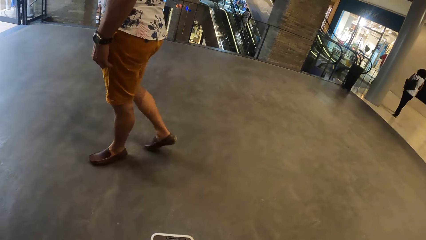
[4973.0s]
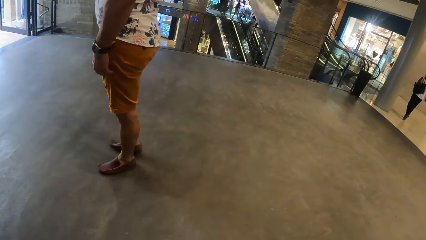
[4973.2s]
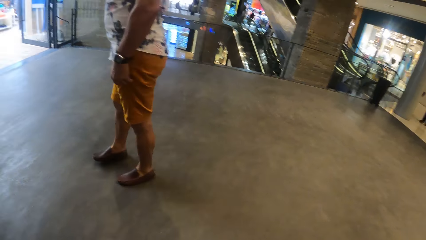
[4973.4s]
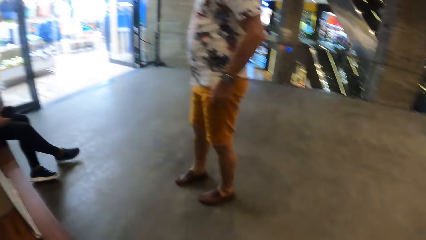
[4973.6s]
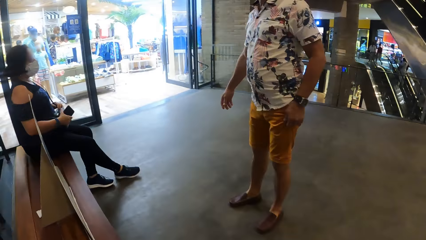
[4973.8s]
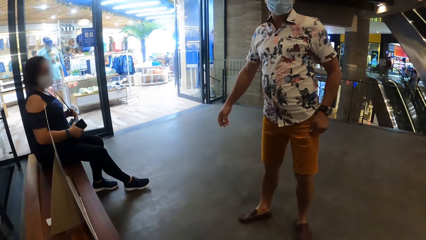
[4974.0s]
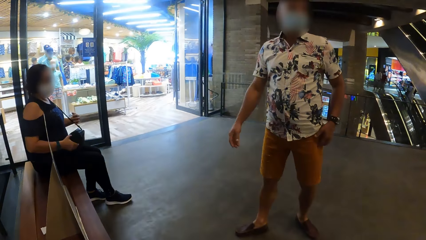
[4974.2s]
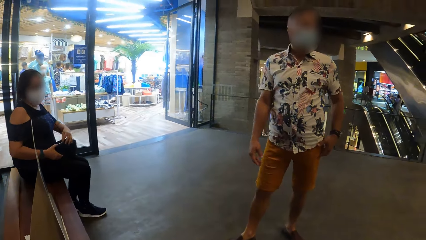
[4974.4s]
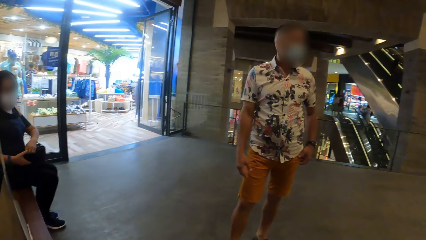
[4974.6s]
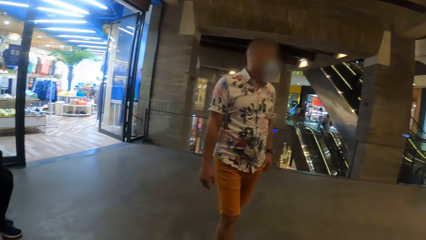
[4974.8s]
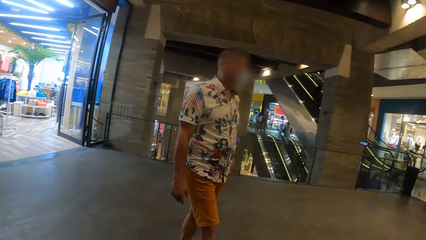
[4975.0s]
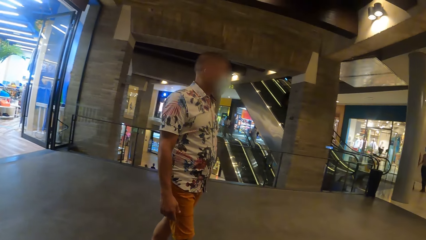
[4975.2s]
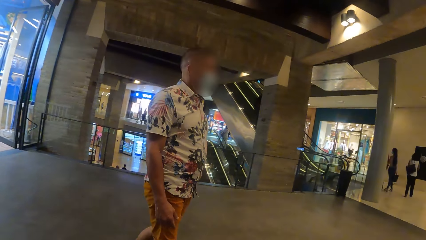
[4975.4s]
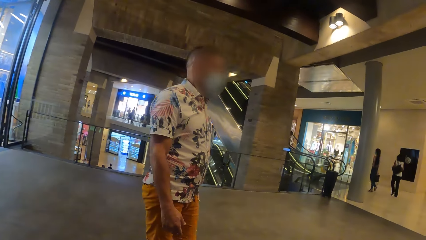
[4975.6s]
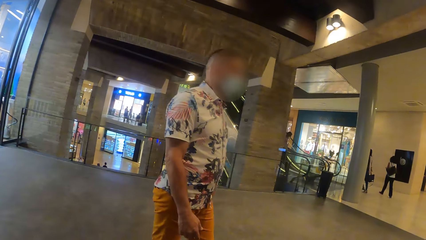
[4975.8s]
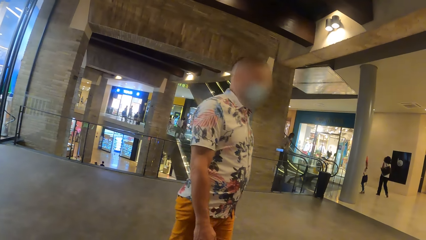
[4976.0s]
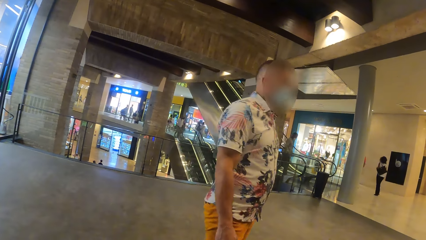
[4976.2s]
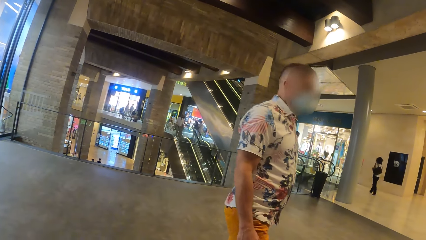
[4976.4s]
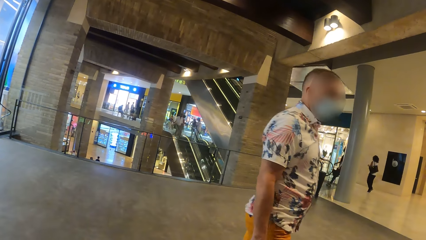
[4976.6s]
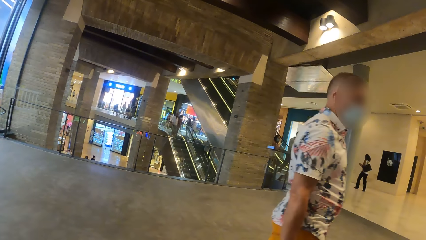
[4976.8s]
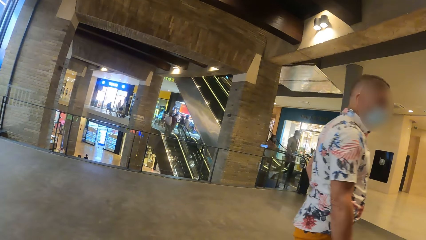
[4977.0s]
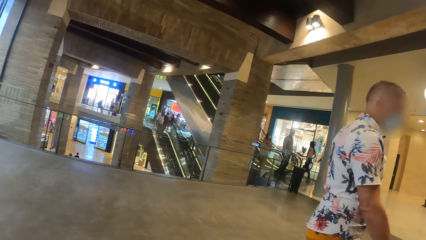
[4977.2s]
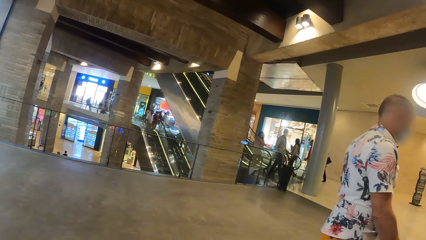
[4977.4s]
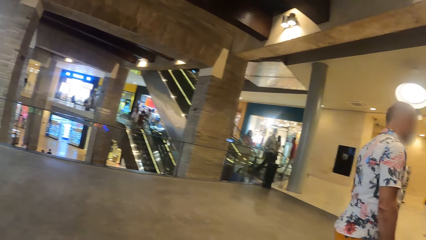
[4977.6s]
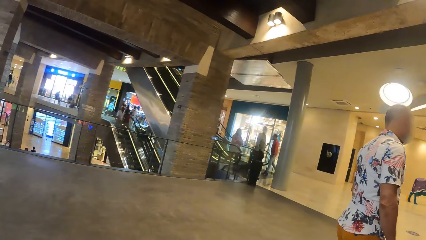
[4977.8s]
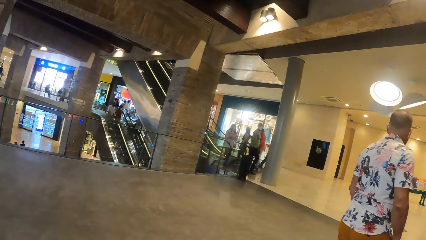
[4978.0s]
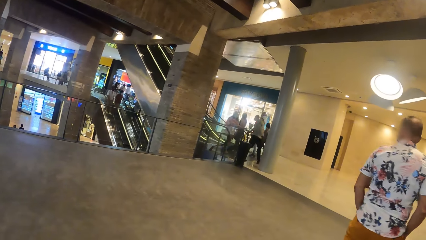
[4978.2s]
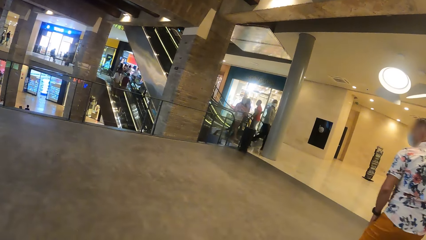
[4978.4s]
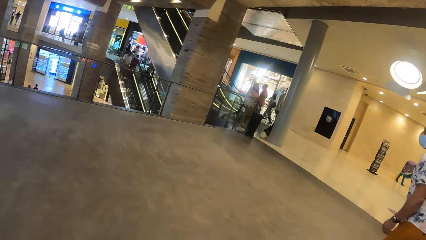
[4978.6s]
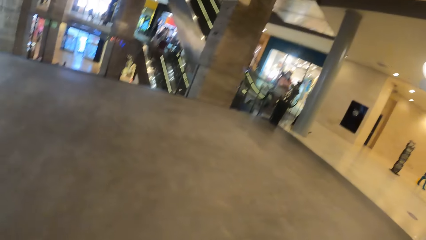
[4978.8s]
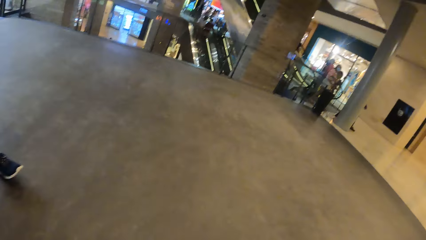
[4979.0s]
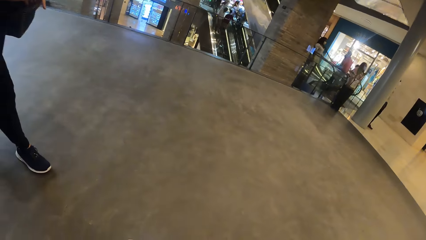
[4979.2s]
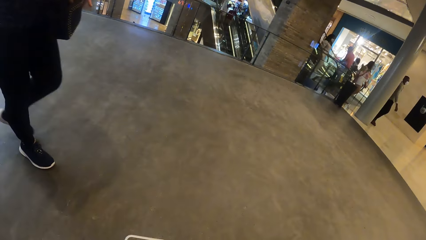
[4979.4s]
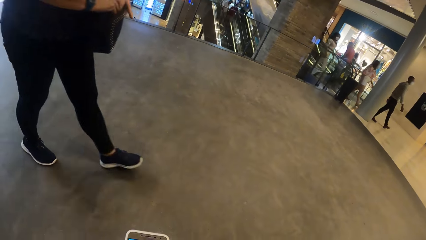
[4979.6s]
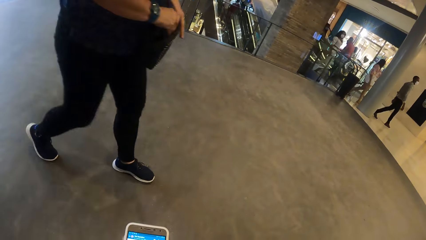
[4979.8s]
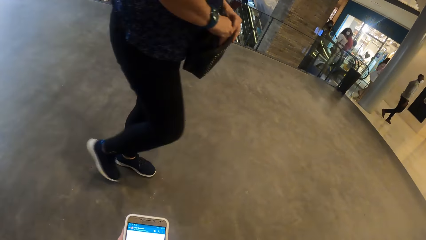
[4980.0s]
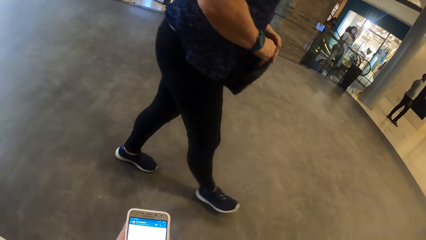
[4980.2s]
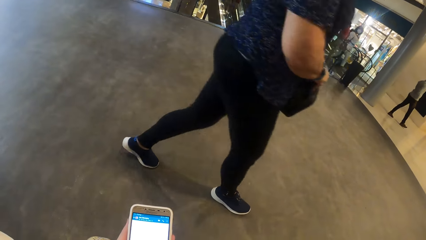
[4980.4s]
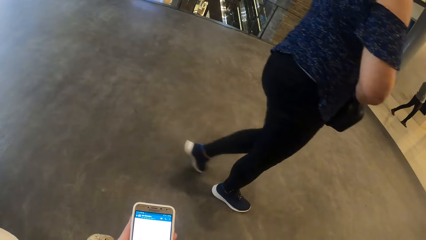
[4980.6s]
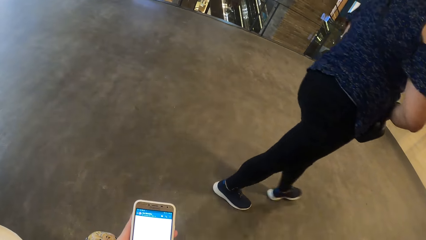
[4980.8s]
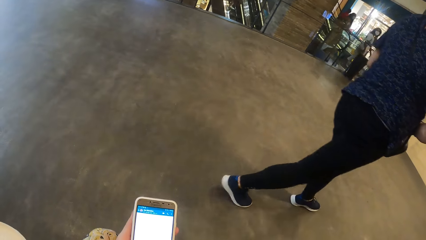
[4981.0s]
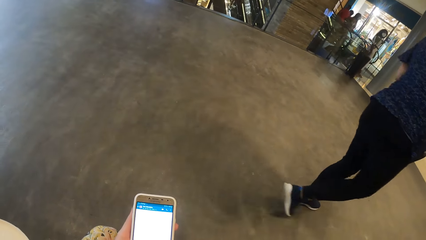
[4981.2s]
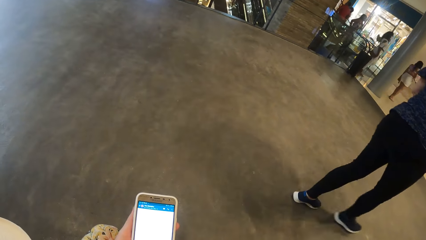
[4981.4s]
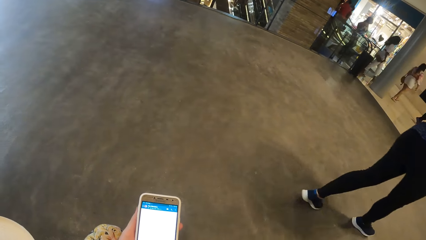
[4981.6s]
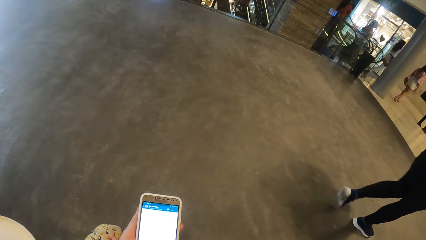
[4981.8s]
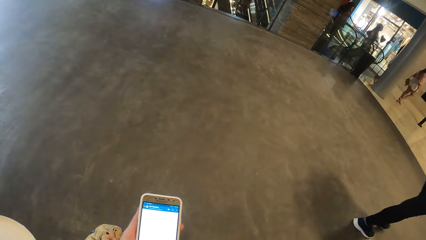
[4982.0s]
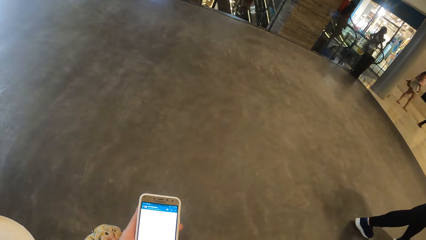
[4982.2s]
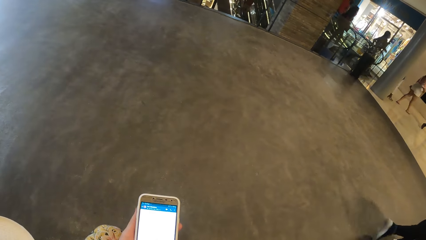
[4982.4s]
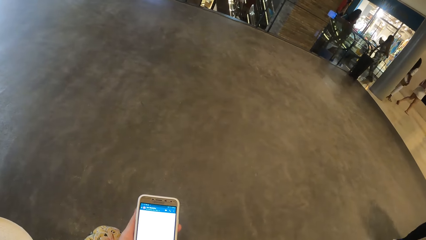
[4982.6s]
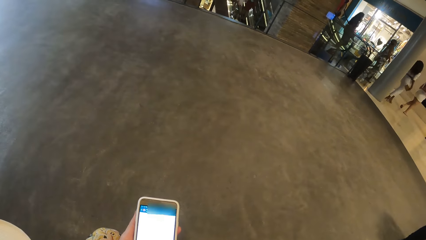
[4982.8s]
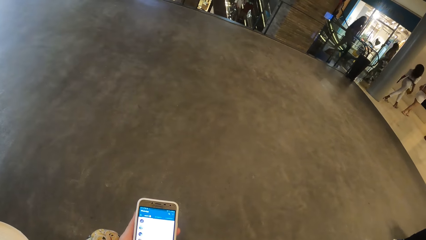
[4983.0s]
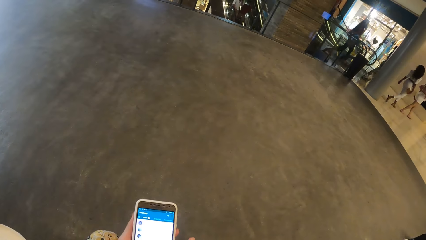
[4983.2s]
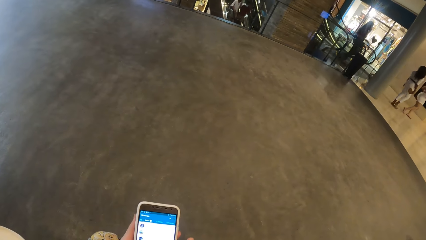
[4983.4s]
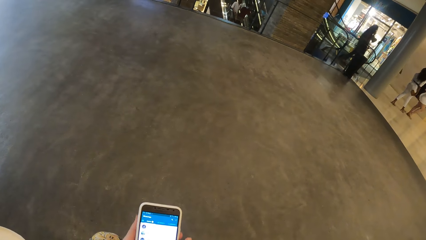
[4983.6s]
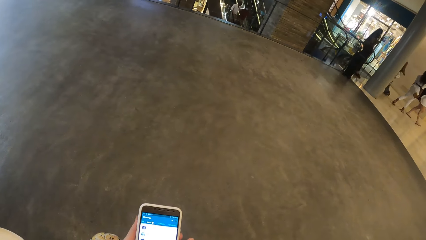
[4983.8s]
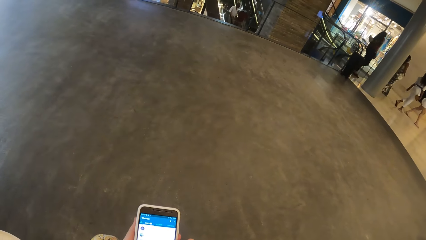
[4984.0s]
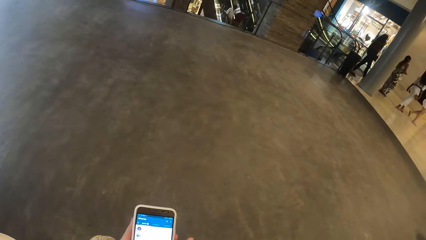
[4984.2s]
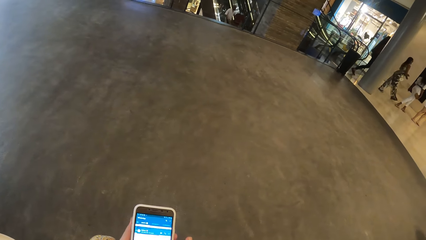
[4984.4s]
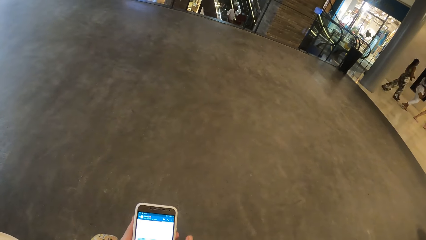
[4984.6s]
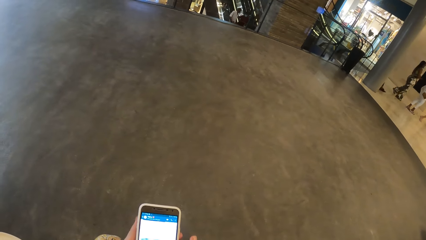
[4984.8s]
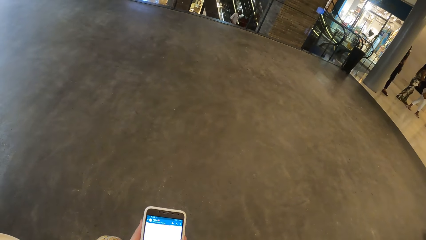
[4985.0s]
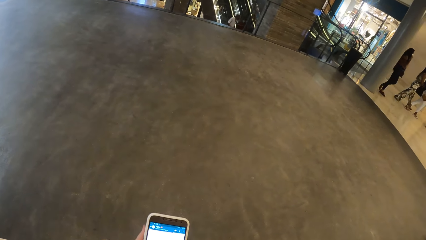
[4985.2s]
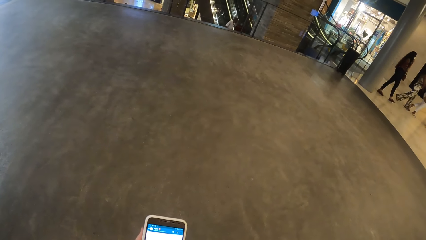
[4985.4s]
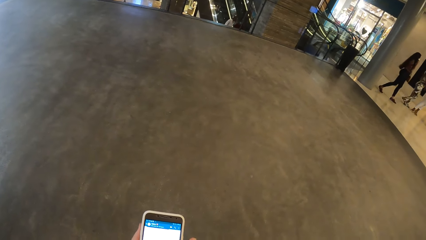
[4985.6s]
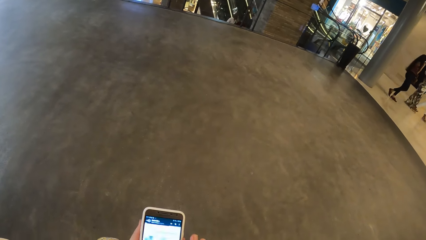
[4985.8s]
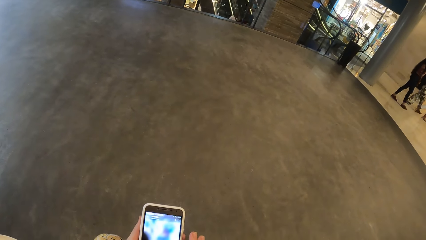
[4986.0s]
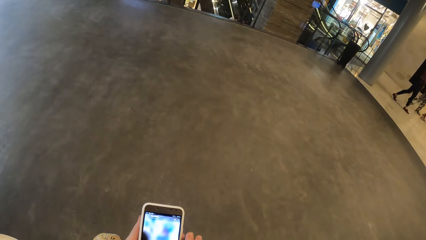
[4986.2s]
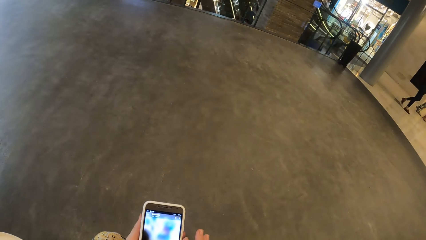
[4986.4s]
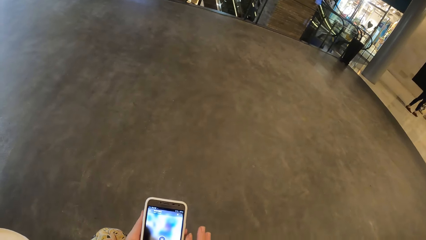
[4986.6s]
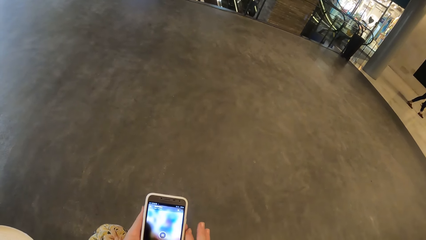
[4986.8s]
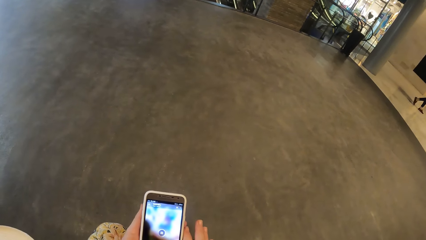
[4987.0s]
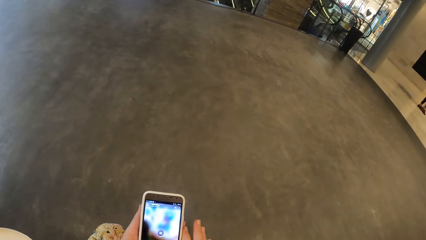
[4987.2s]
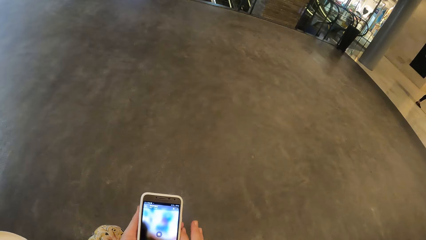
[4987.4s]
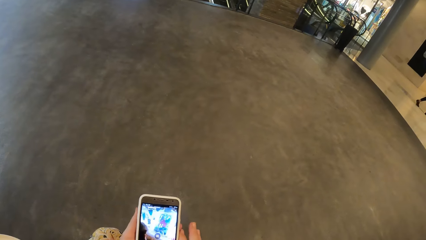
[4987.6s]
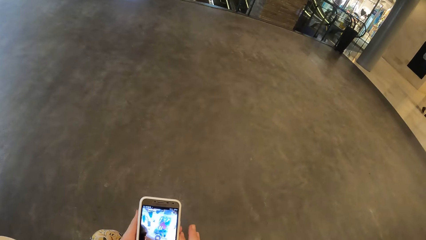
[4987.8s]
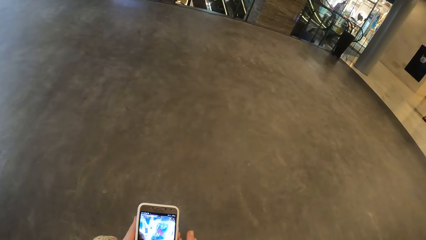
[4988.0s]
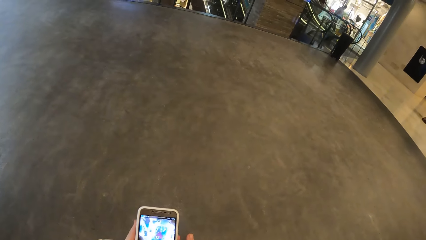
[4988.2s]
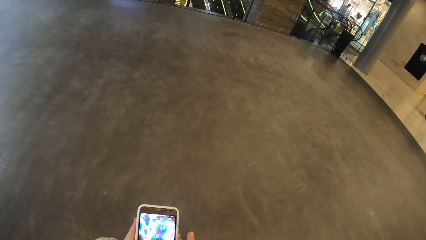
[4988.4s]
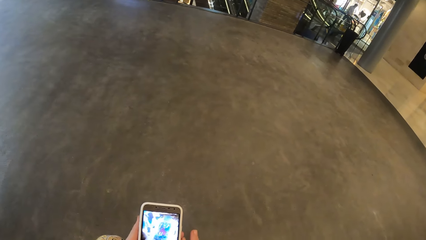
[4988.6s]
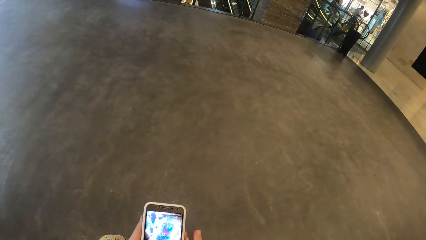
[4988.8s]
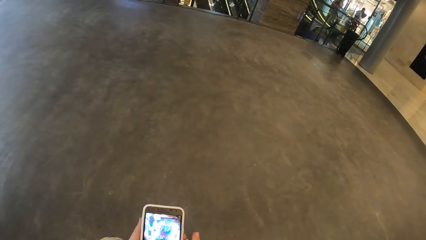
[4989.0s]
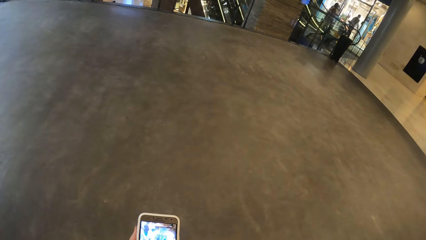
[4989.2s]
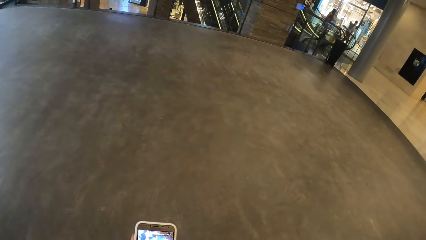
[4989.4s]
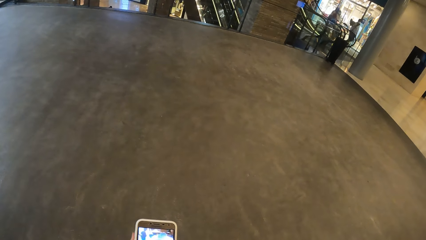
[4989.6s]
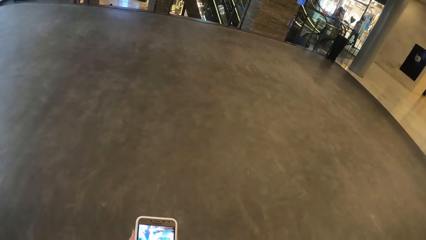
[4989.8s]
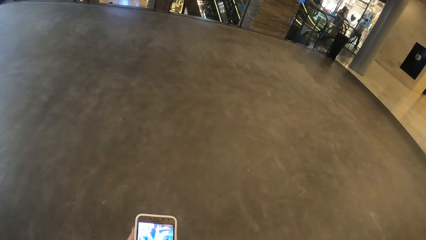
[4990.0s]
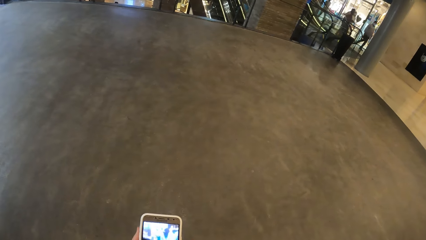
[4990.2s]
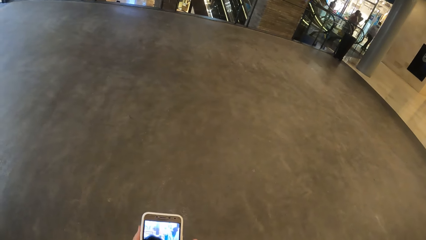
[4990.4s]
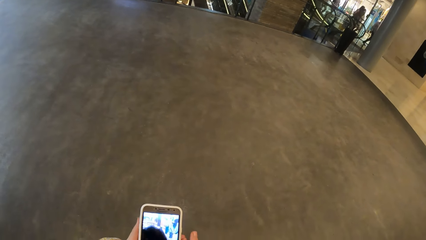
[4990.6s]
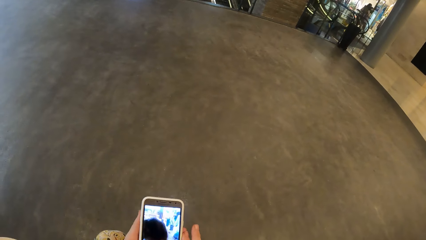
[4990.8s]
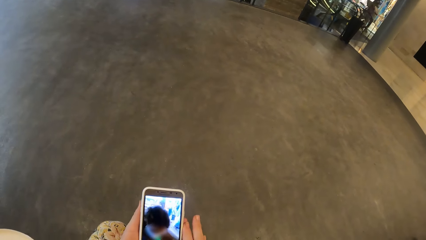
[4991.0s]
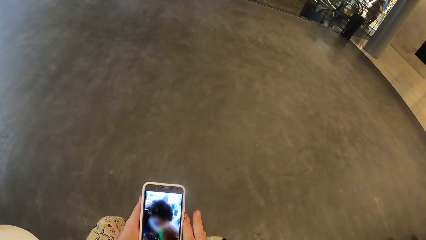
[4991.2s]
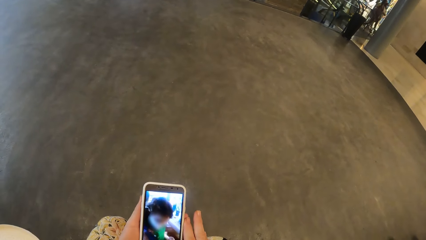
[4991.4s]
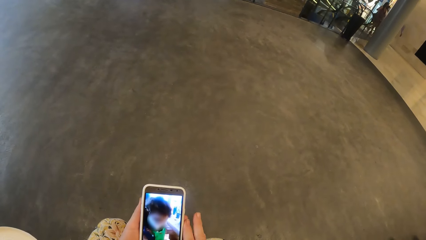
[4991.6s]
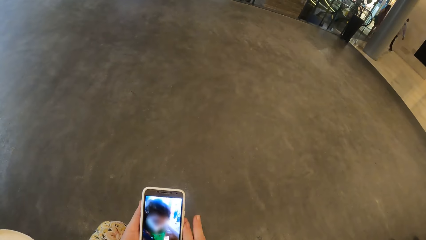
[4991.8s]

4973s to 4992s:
A person talks to another person. A man interacts with a woman. The first person walks in the mall. The other person walks in the mall. The camera wearer operates the phone in her hand with both hands.
